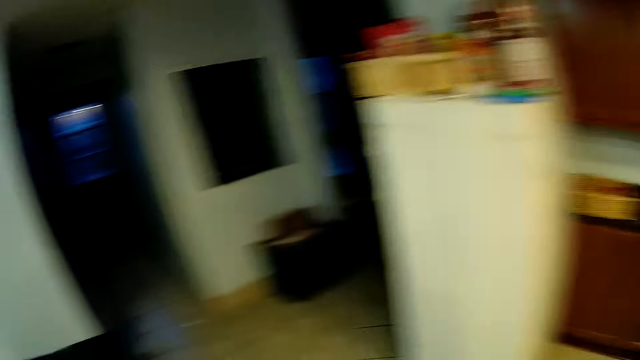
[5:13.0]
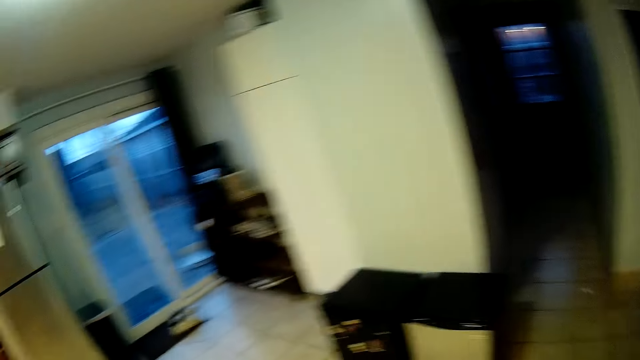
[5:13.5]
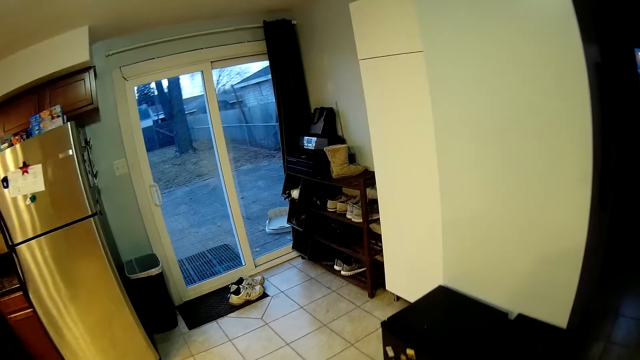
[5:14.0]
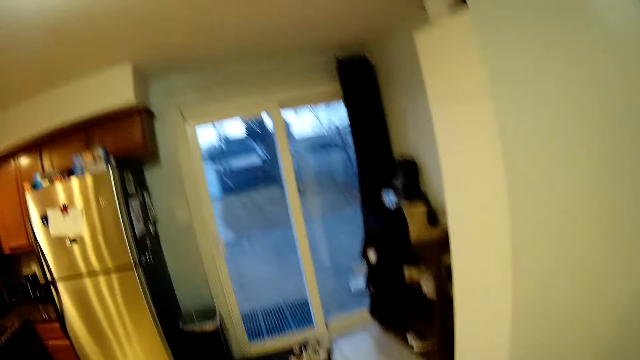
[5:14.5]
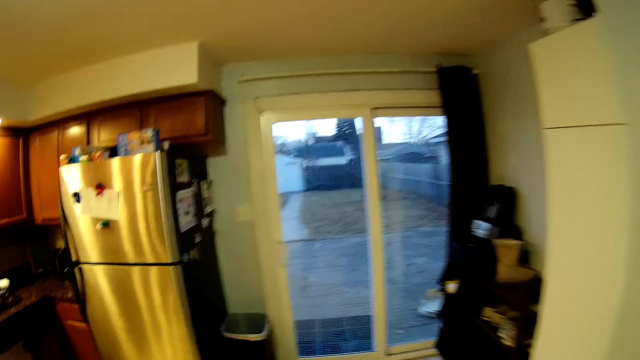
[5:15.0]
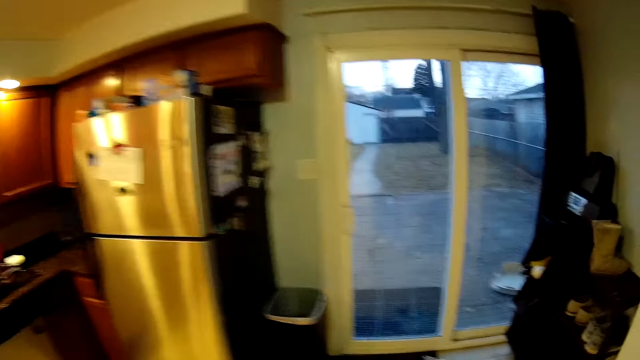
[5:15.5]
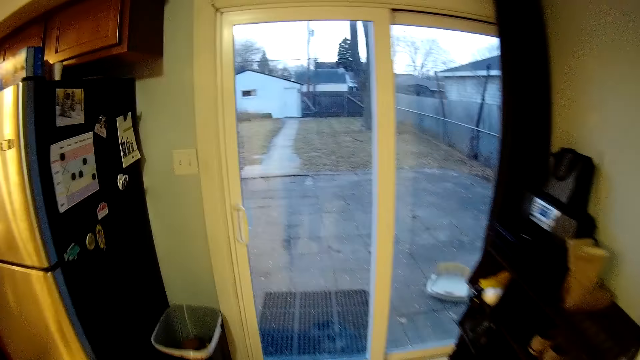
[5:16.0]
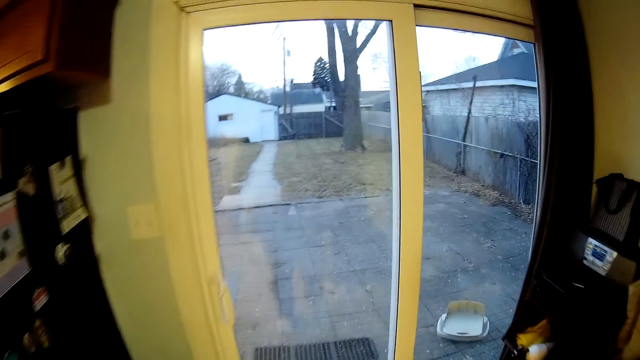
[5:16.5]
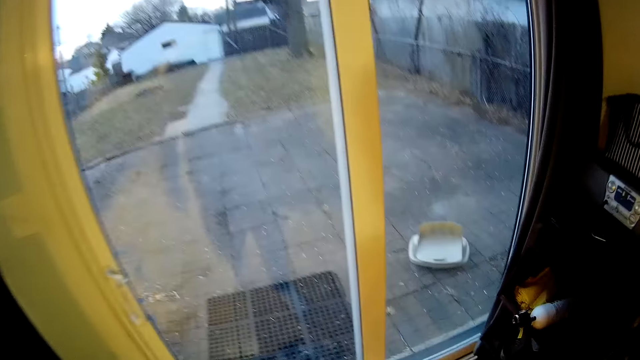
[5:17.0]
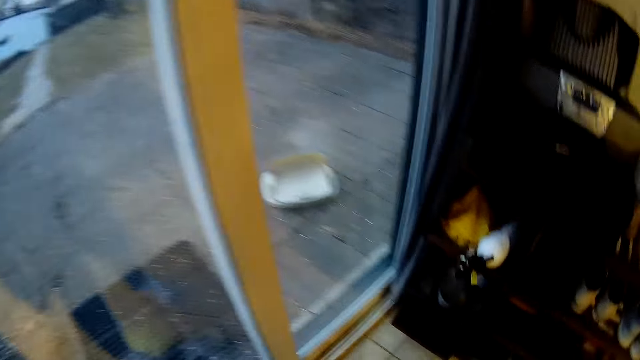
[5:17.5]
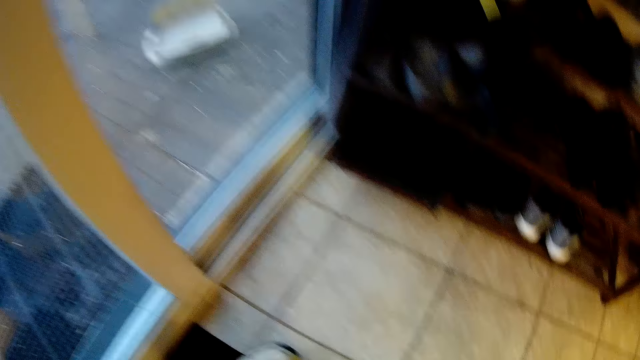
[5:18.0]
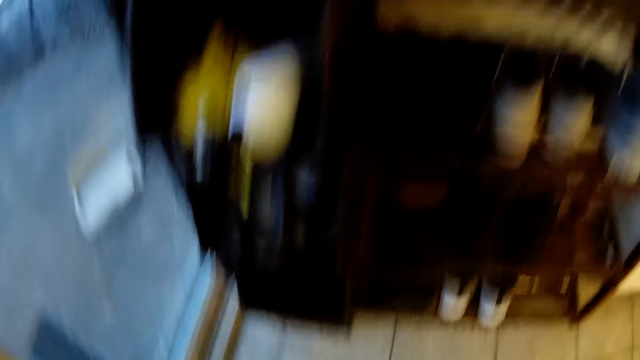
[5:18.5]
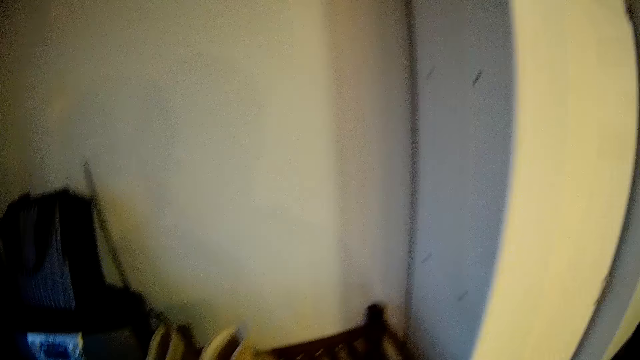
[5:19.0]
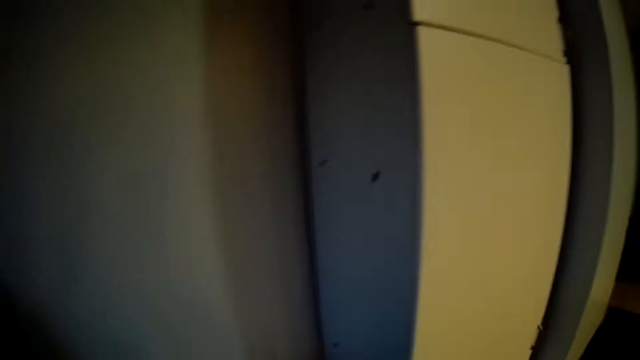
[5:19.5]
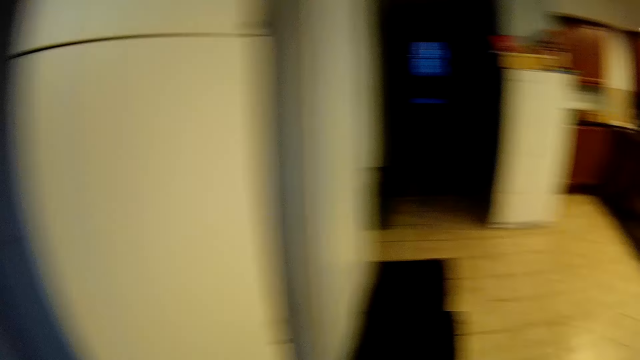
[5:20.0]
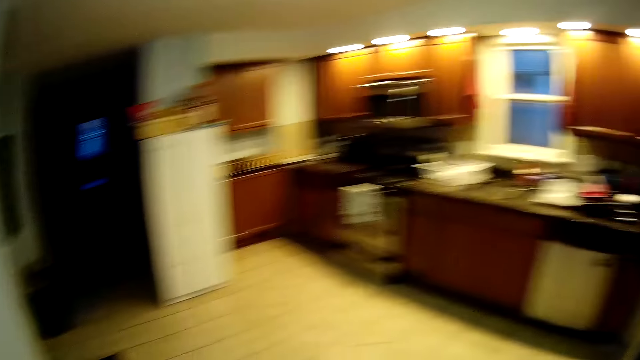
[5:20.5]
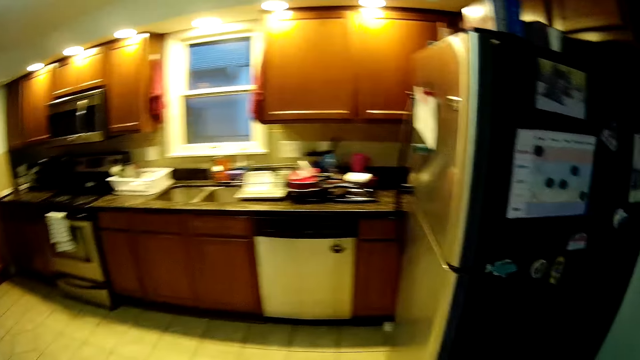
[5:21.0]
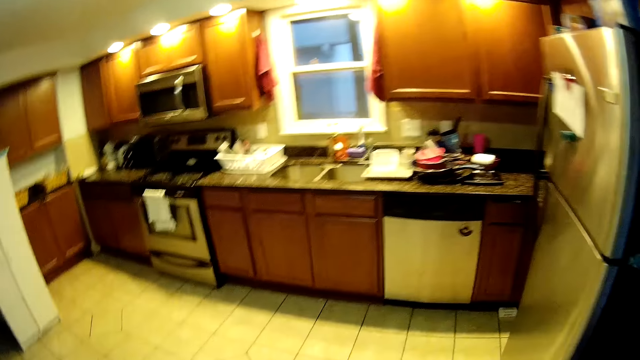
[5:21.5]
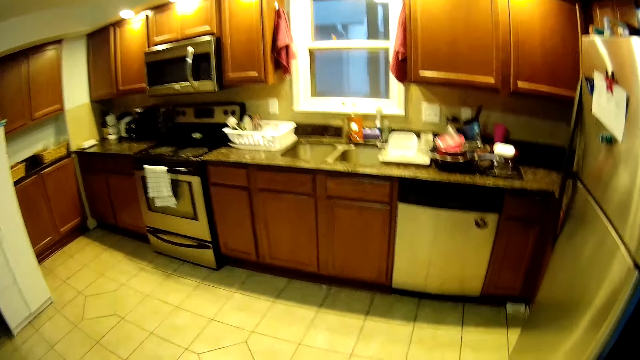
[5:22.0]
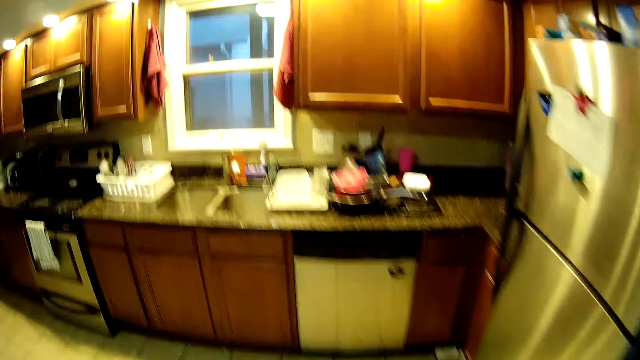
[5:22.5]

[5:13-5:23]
The camera wearer moves around.

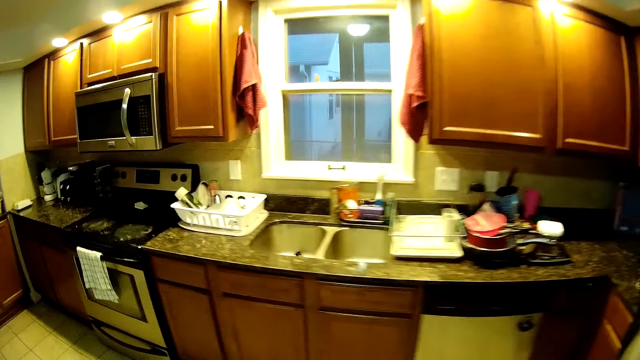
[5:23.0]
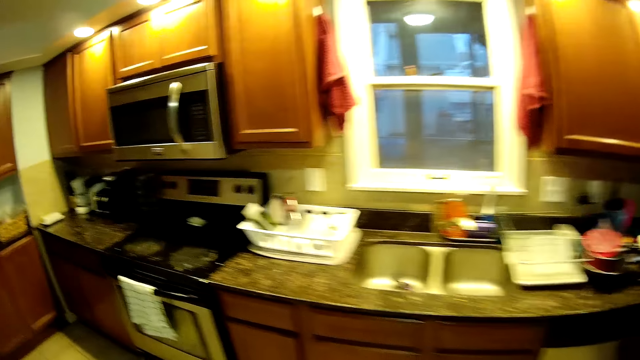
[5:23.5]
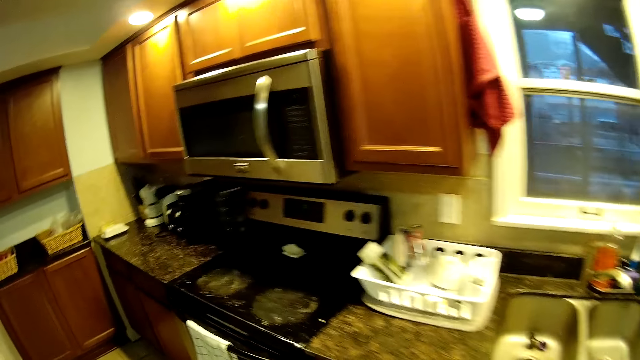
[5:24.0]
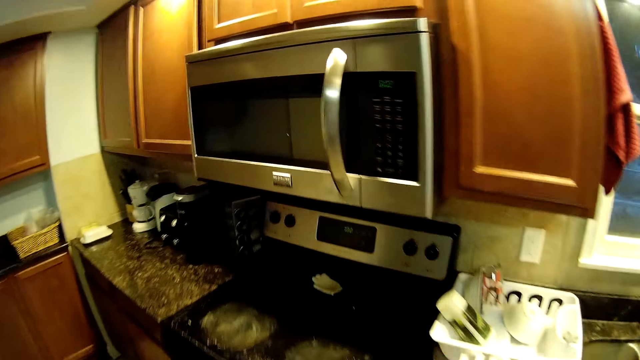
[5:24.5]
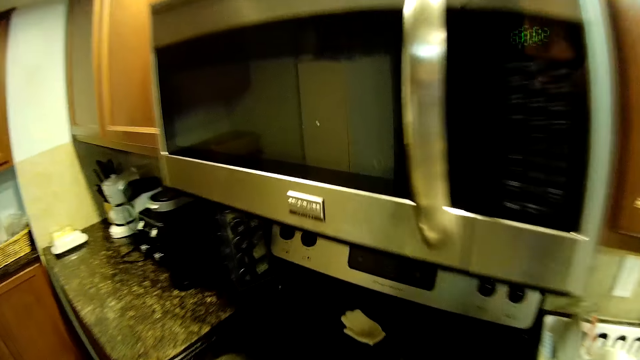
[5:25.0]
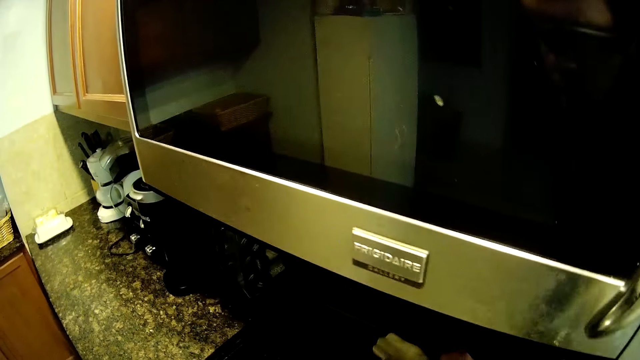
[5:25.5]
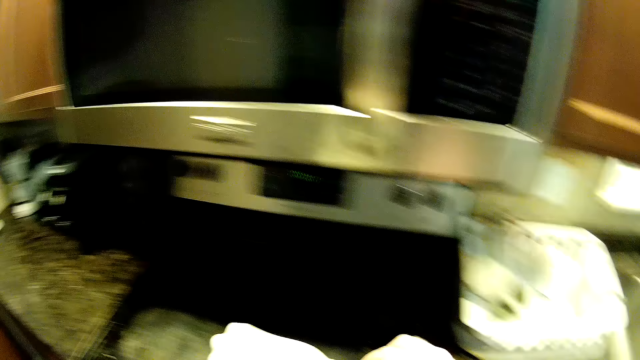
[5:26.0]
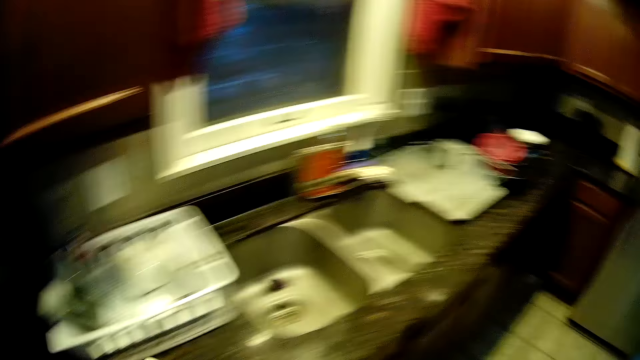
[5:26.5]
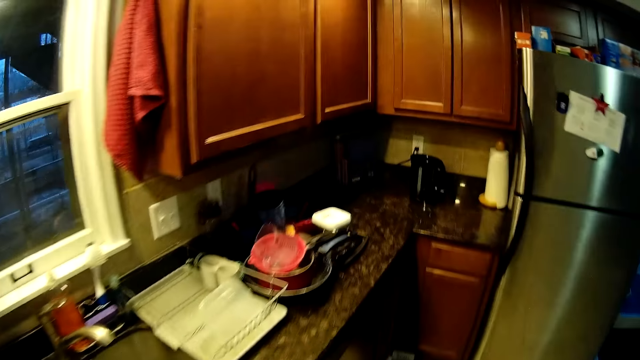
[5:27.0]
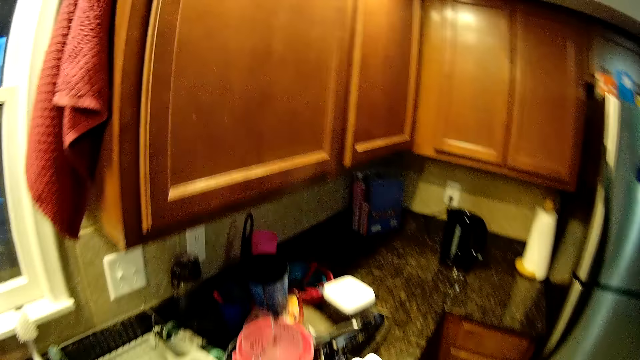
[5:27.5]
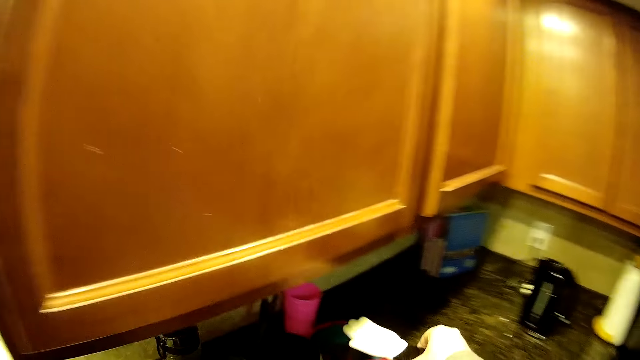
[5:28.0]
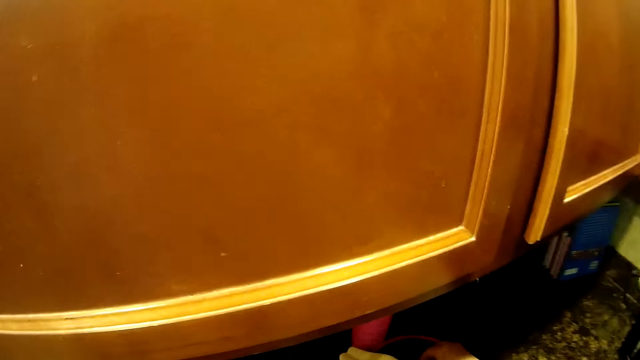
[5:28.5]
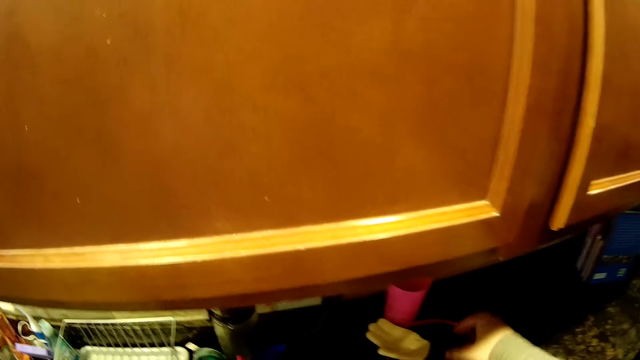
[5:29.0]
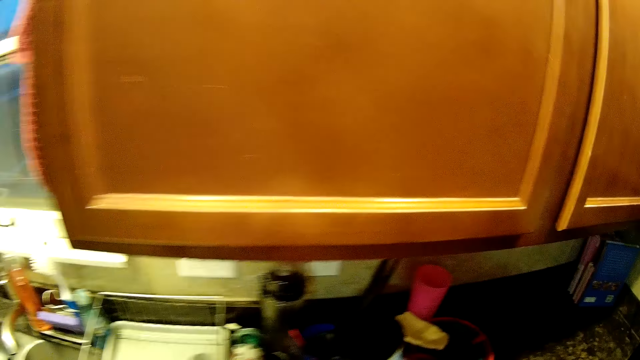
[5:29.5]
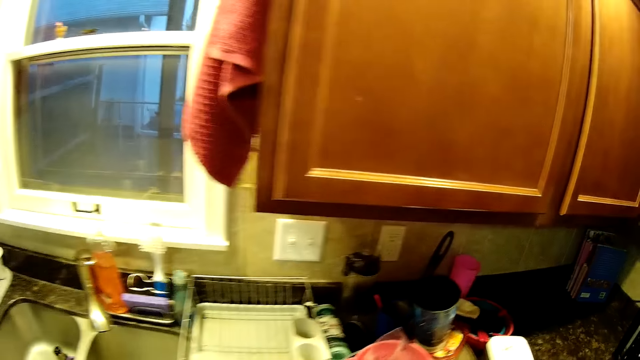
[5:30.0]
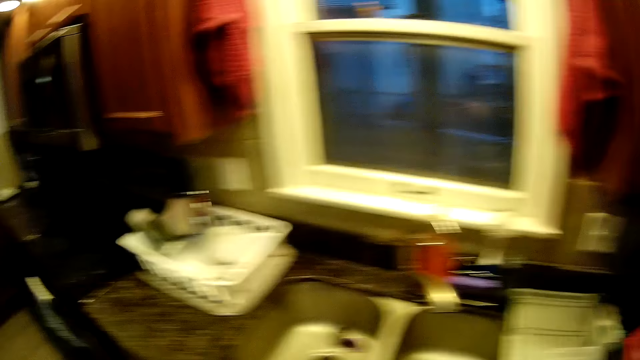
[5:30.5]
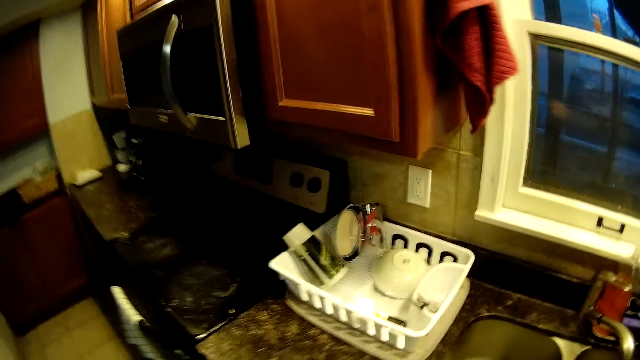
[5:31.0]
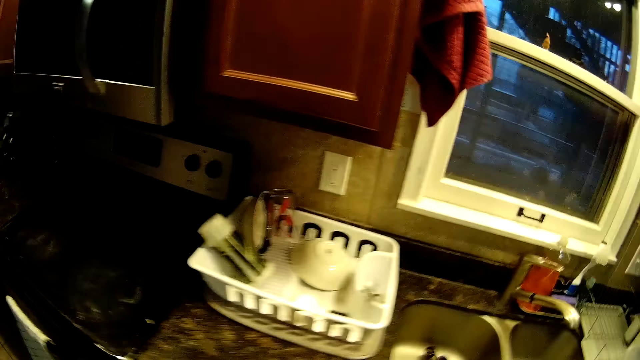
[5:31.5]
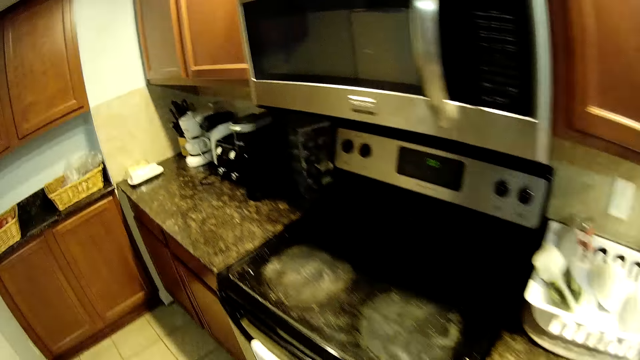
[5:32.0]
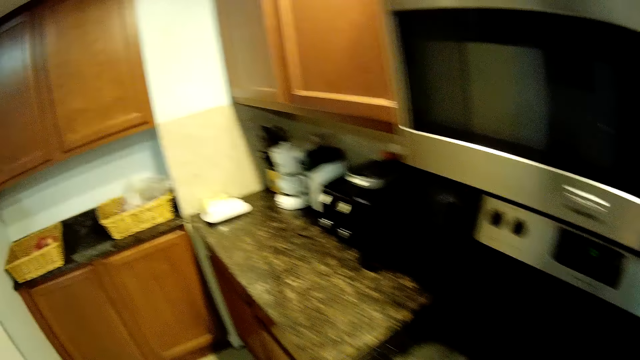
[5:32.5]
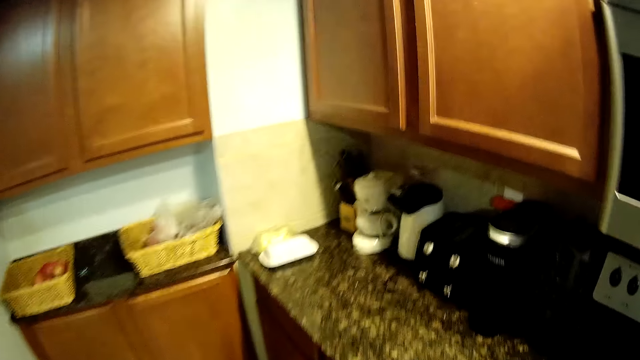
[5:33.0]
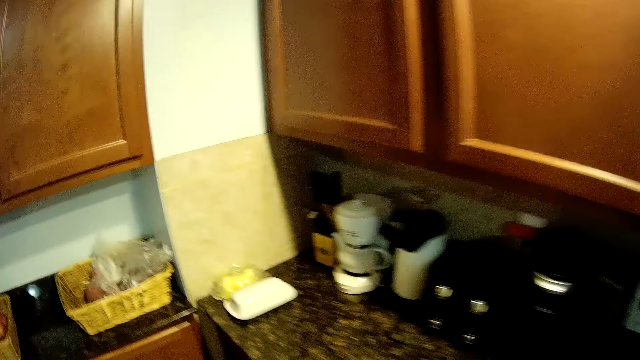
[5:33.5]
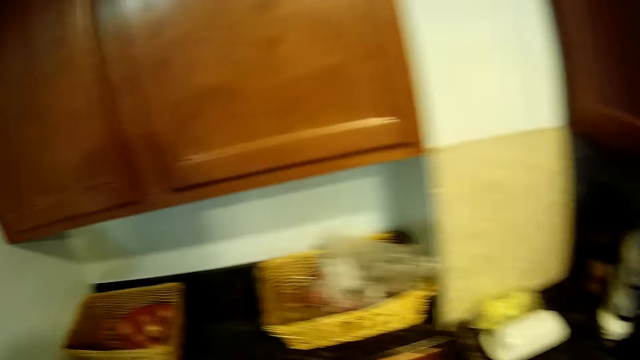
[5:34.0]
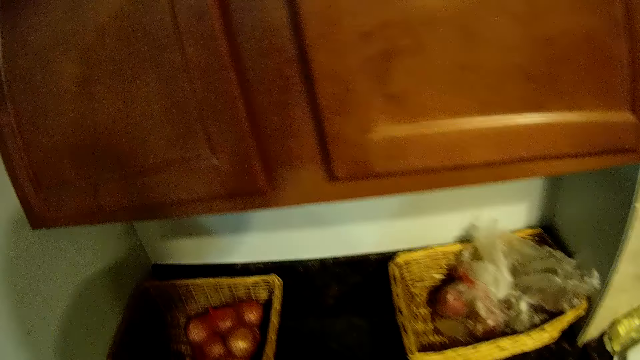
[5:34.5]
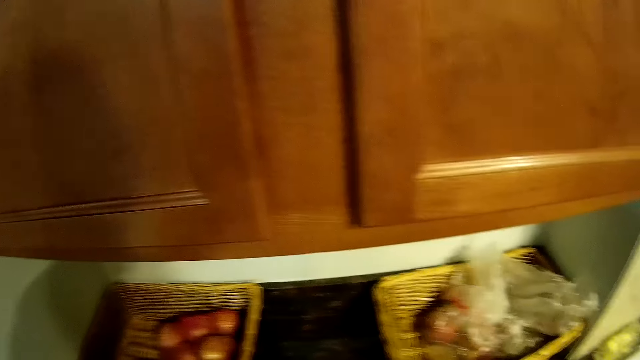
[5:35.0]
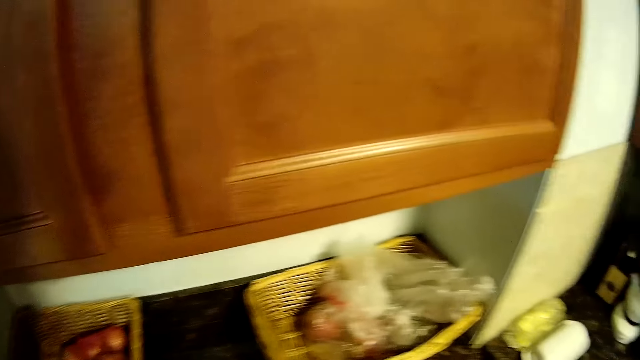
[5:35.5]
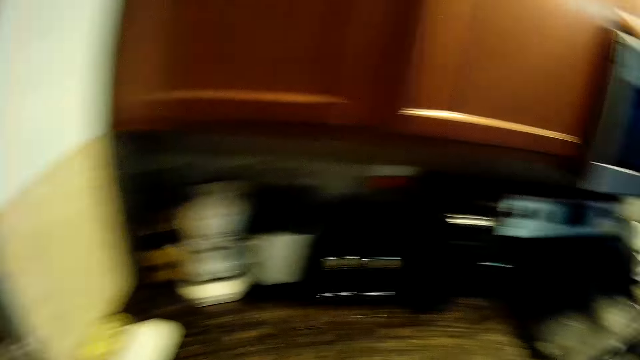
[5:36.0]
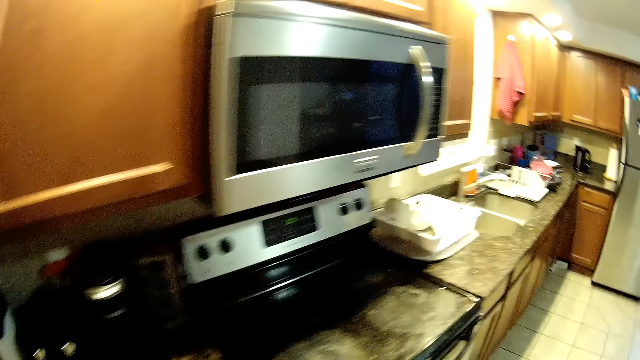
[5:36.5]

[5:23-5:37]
The camera wearer removes something from the stove. They put something on the cabinet. They walk in the kitchen. They move around. They clear their throat.
